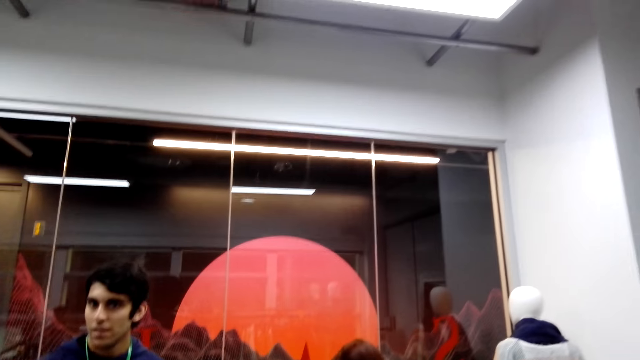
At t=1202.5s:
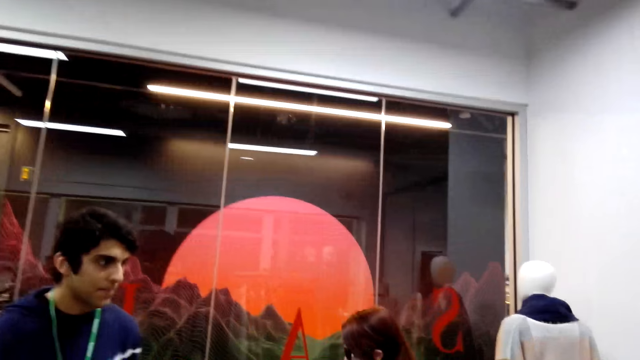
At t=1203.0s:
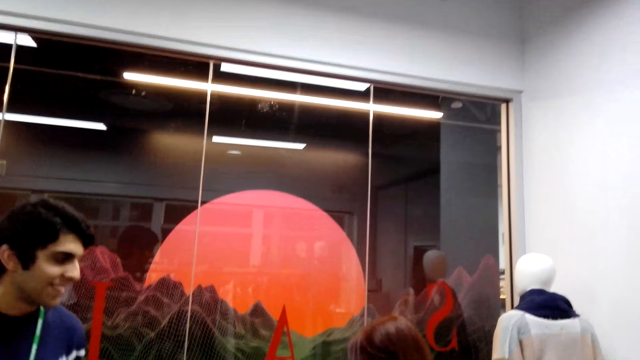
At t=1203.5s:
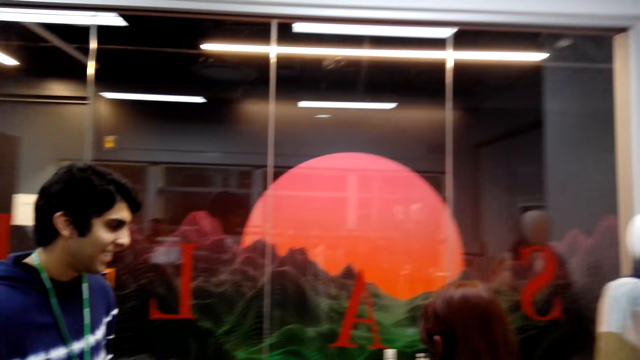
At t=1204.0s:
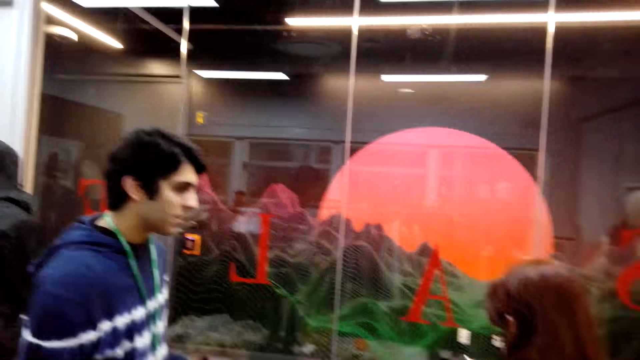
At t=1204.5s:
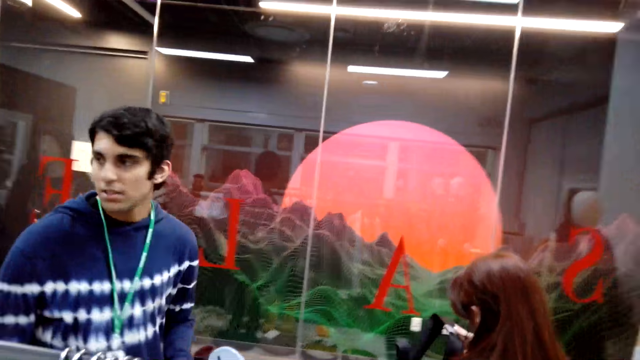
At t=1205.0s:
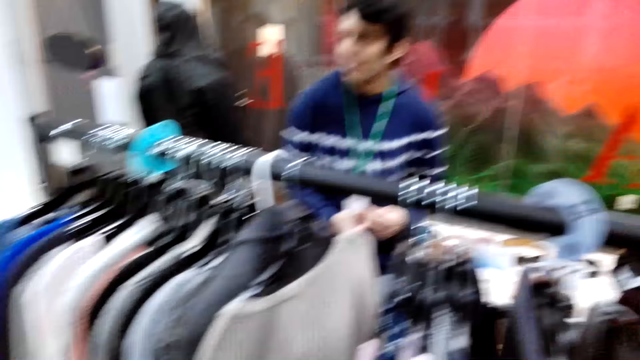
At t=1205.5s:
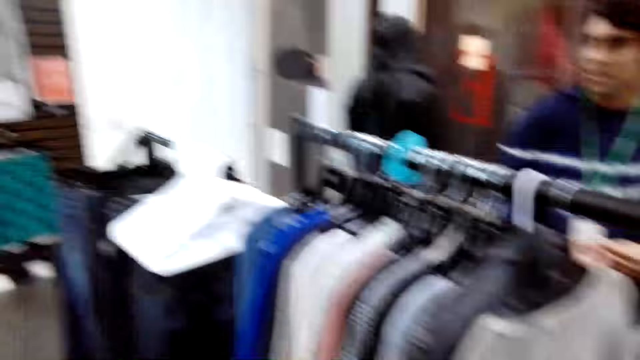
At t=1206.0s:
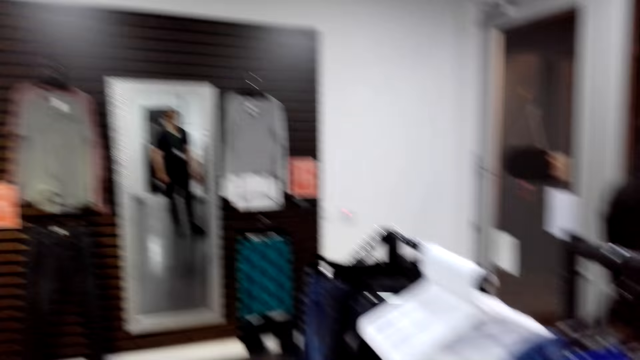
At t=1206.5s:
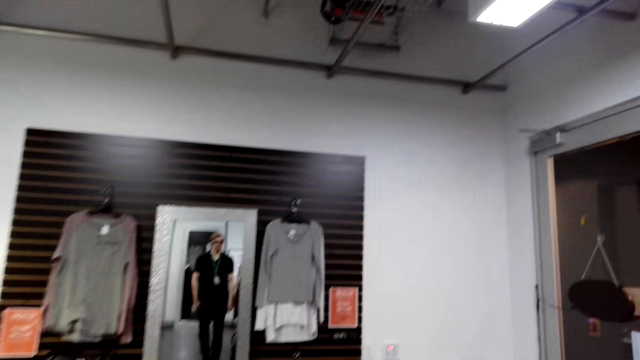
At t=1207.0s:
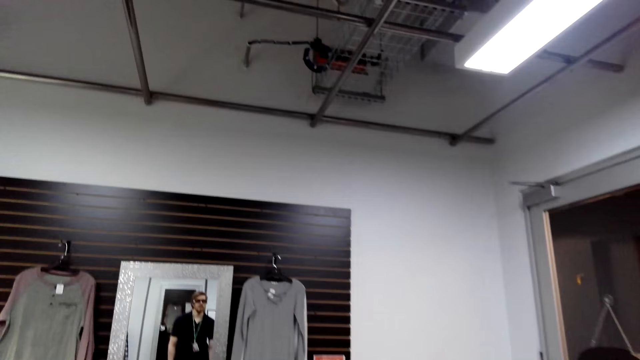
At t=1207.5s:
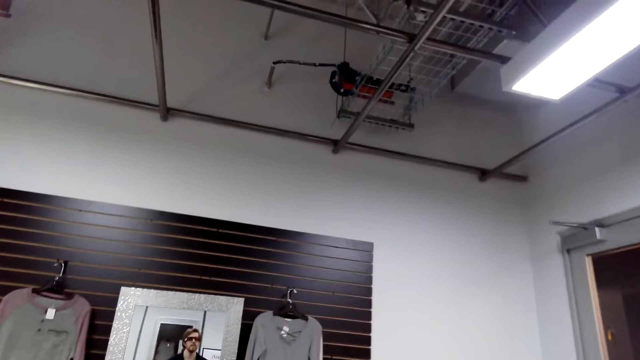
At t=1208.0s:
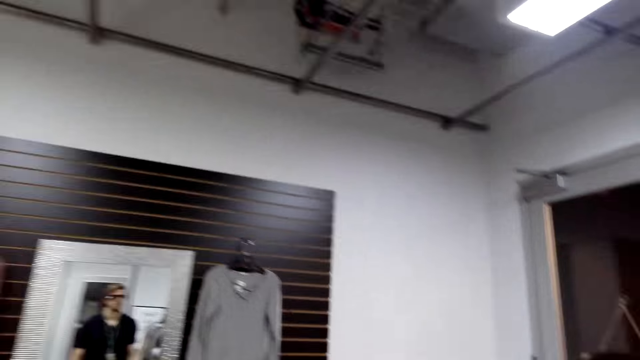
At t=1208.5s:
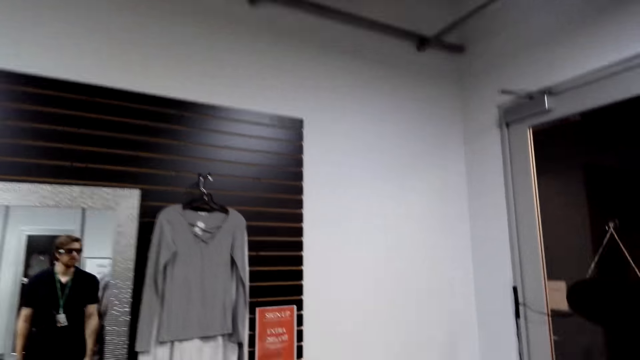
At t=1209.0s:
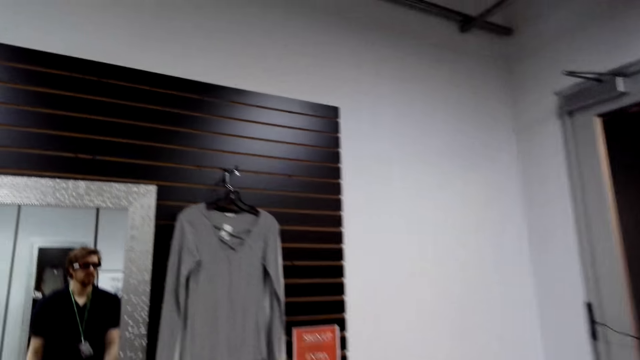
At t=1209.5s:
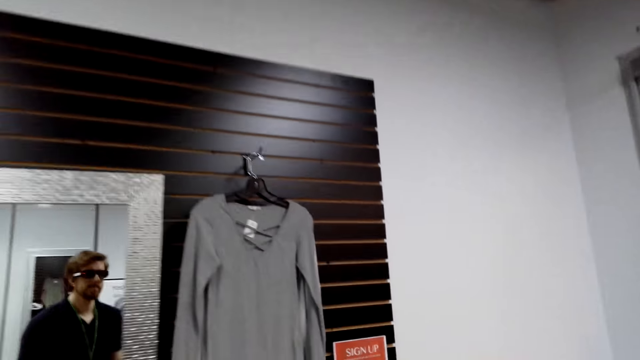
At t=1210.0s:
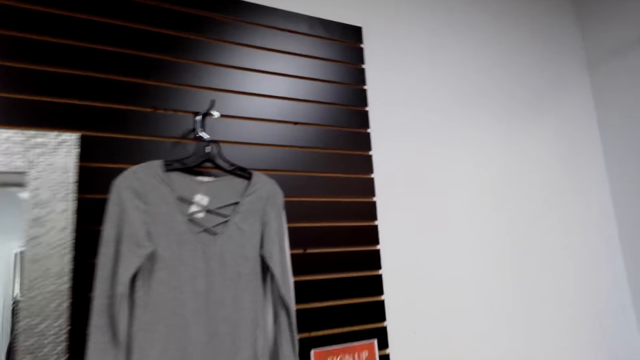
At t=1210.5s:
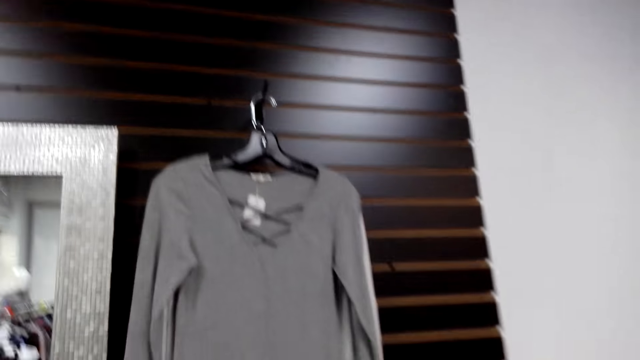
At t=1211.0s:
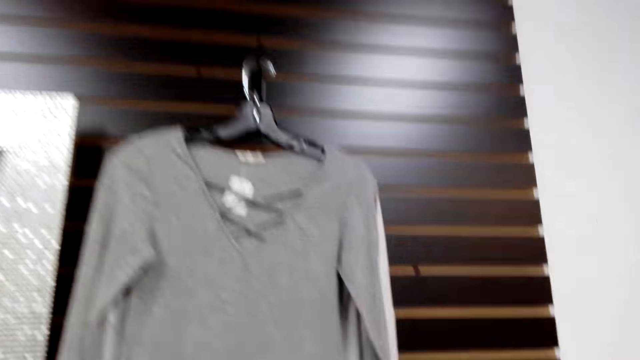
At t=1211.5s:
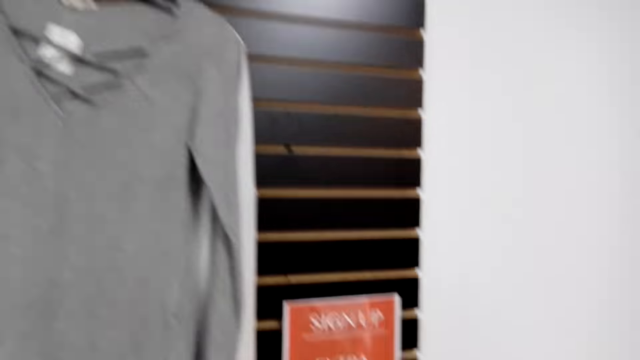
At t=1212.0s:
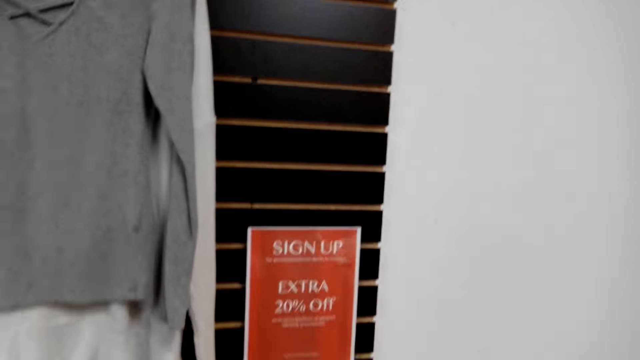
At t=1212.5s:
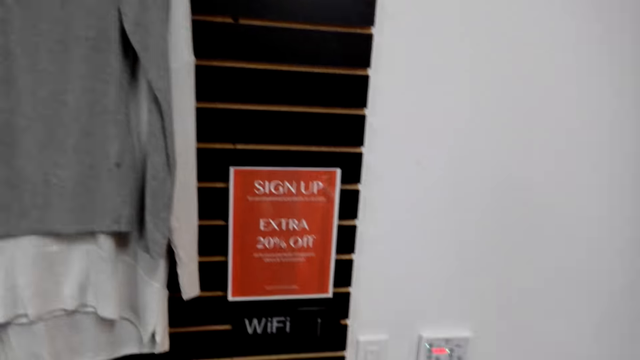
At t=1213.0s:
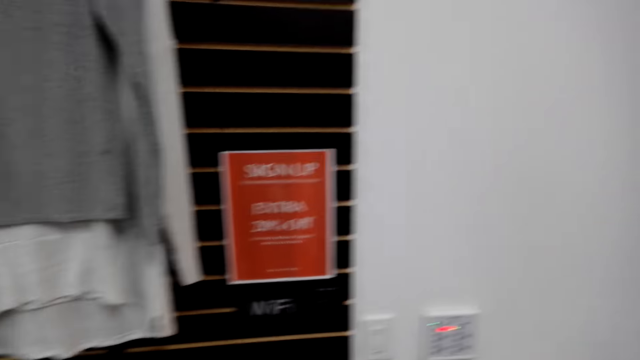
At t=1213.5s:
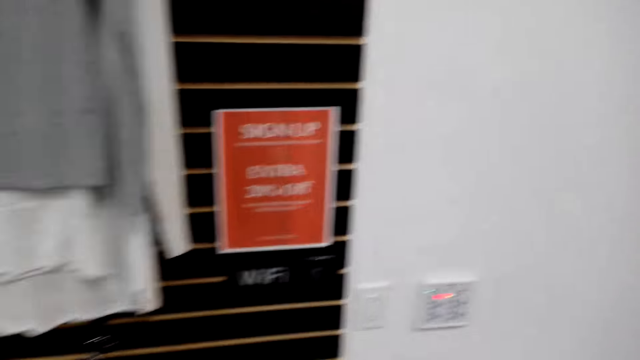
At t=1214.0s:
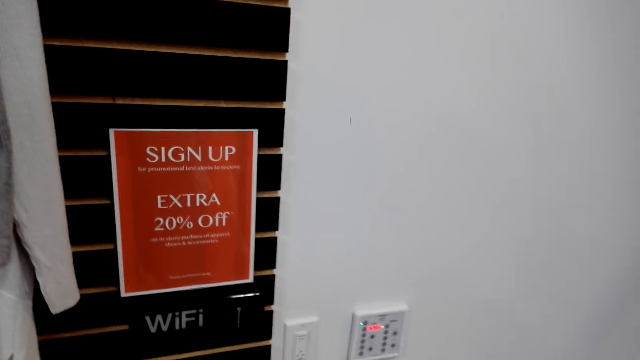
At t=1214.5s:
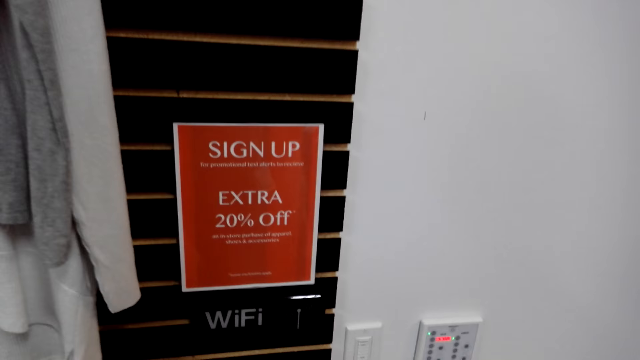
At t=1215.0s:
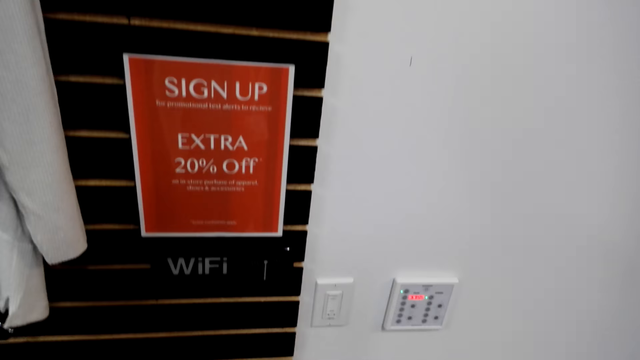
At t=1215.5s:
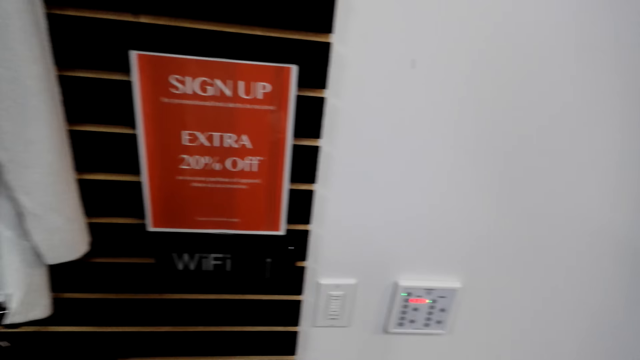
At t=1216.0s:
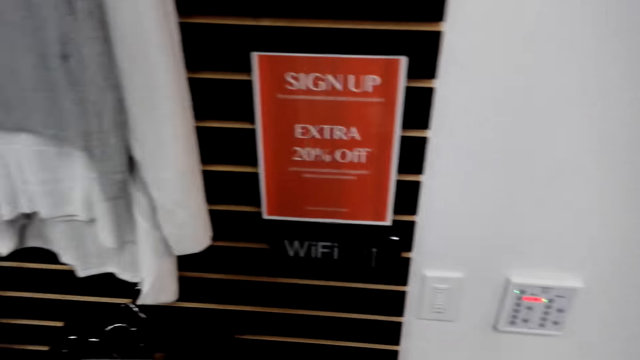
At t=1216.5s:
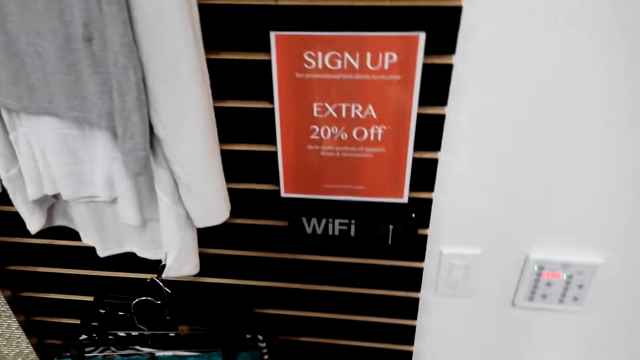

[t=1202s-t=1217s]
The man stands in the cloth shop. The camera wearer walks in the cloth shop. They look around.

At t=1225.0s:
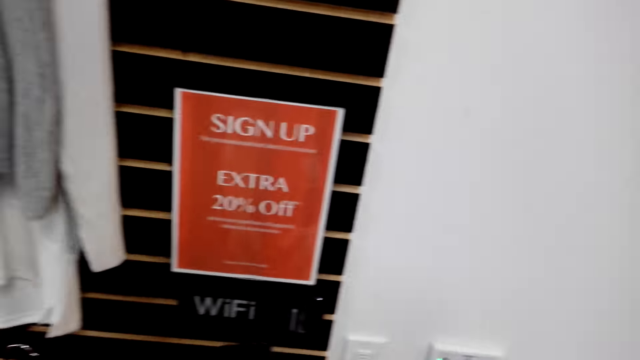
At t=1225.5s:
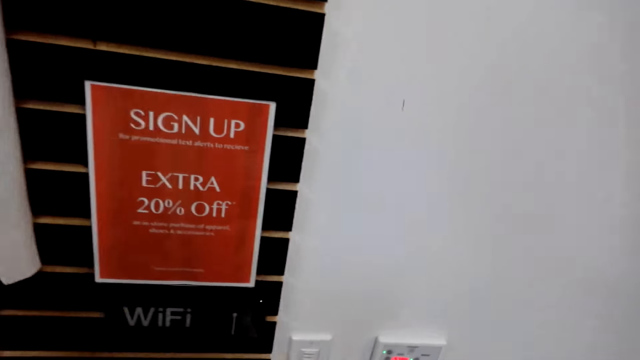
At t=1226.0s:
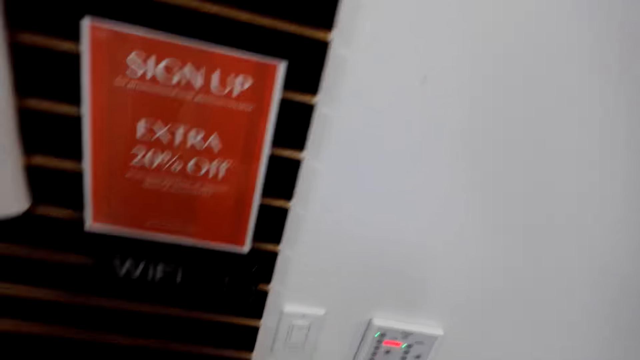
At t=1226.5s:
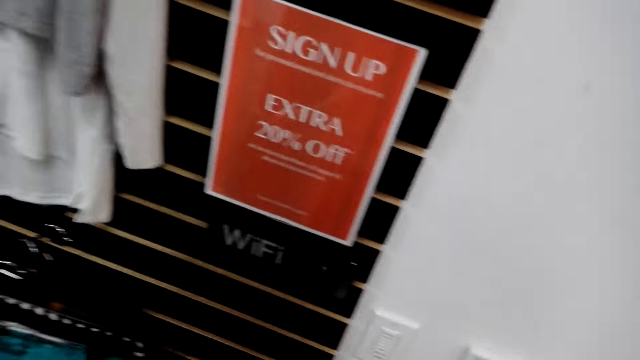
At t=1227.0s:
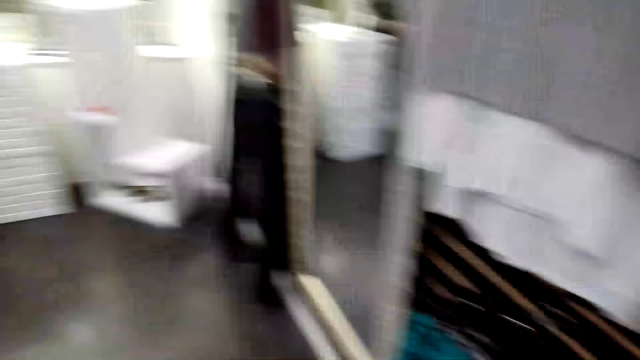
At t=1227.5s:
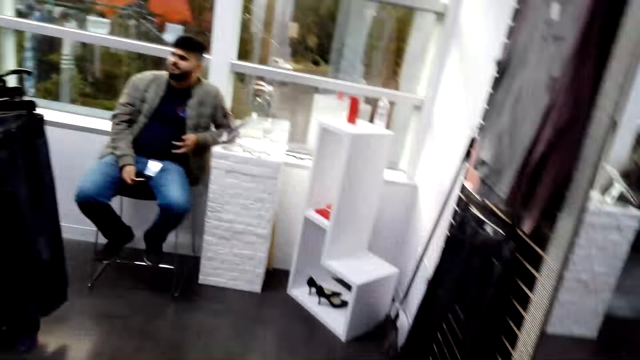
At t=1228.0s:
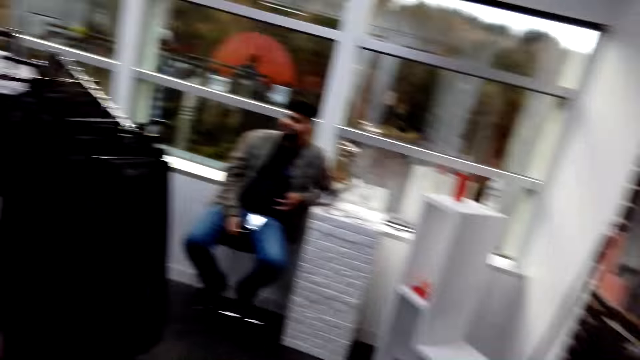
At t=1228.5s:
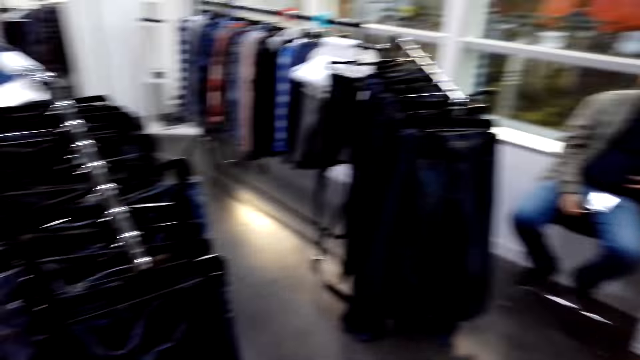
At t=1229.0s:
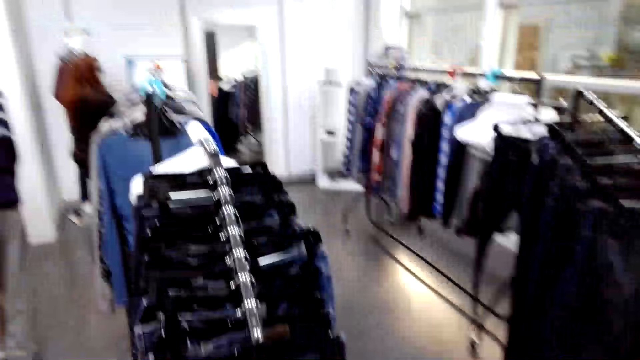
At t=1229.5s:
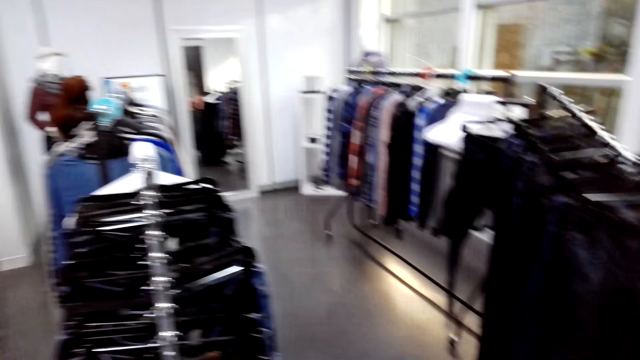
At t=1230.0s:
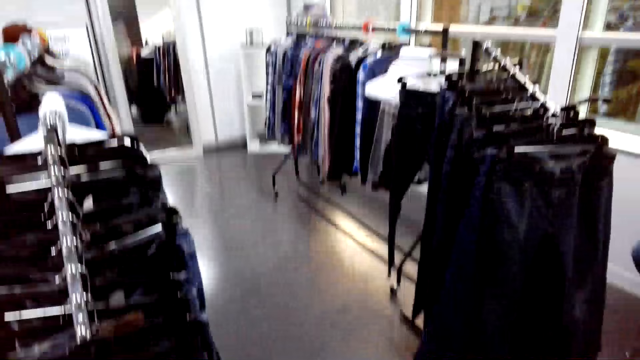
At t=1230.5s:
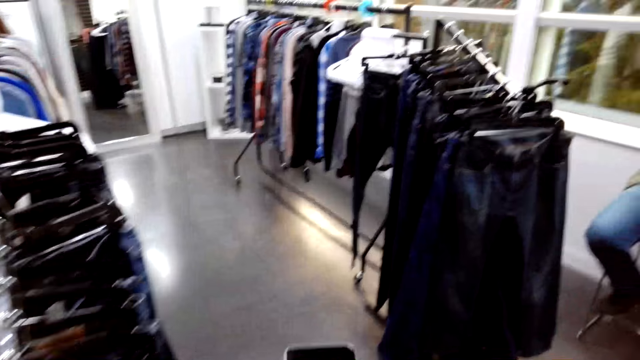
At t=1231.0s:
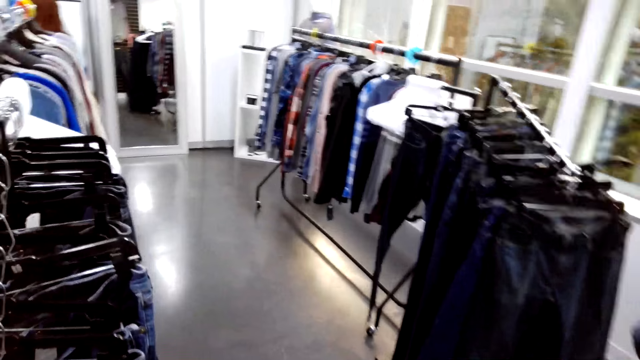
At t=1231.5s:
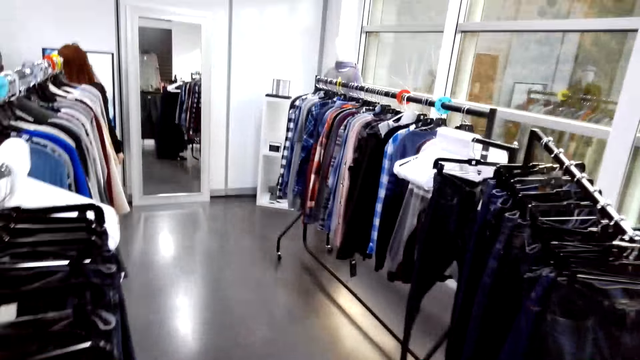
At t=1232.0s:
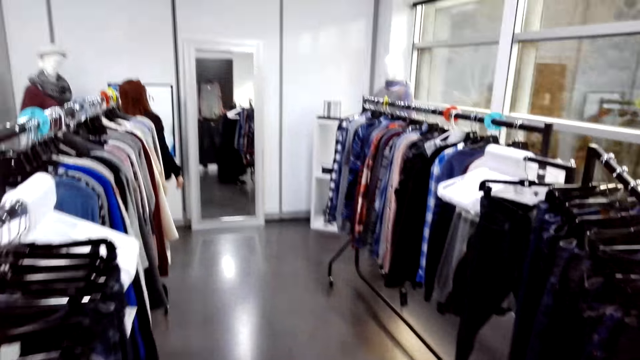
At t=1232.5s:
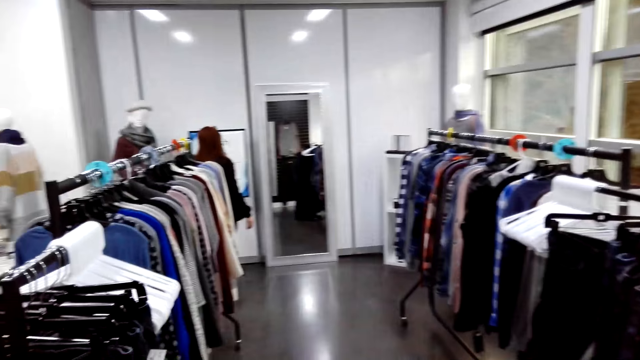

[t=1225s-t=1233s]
The camera wearer walks around the room.
